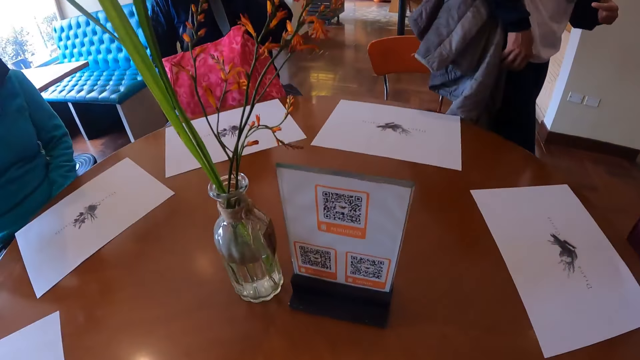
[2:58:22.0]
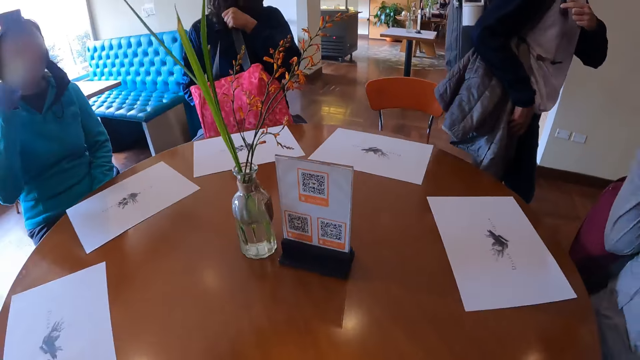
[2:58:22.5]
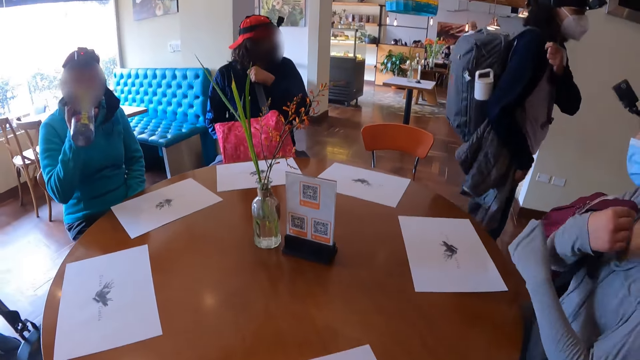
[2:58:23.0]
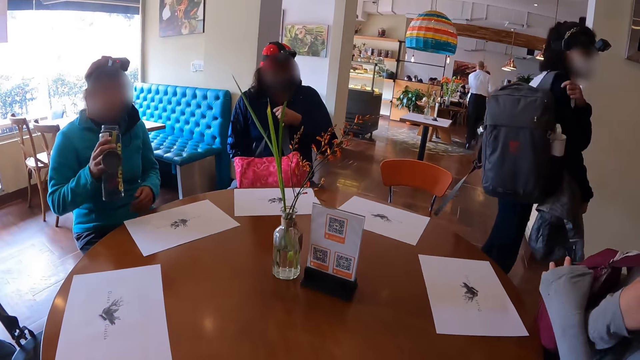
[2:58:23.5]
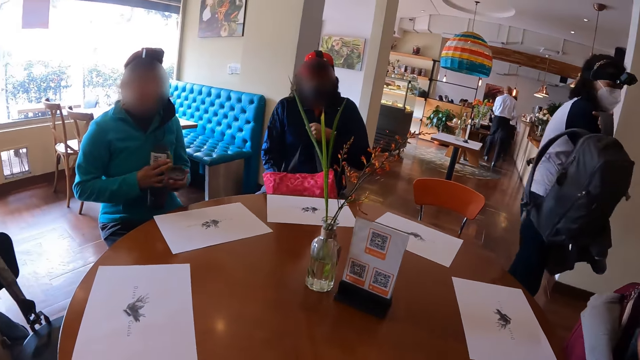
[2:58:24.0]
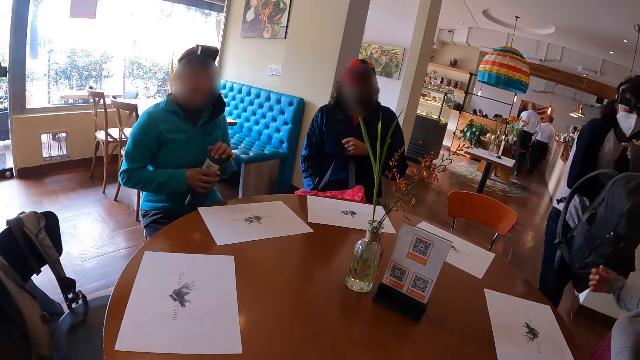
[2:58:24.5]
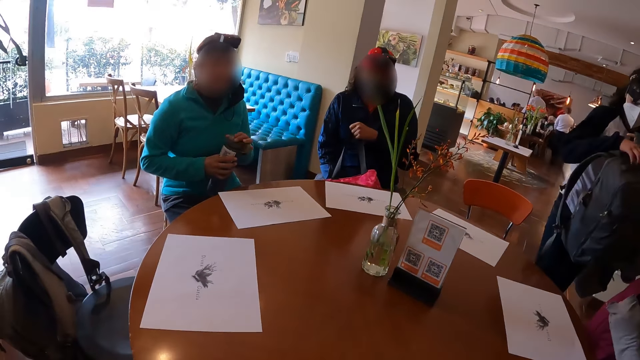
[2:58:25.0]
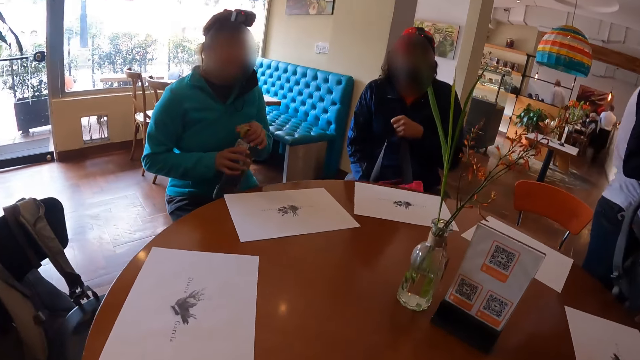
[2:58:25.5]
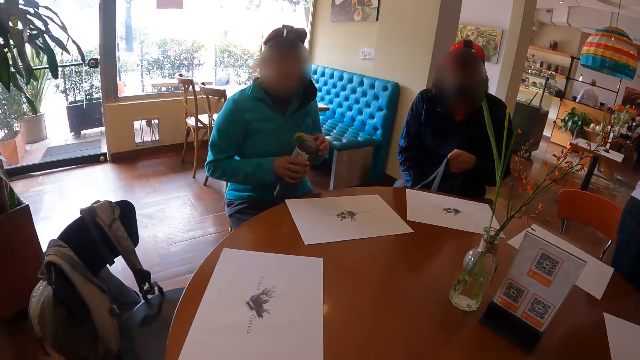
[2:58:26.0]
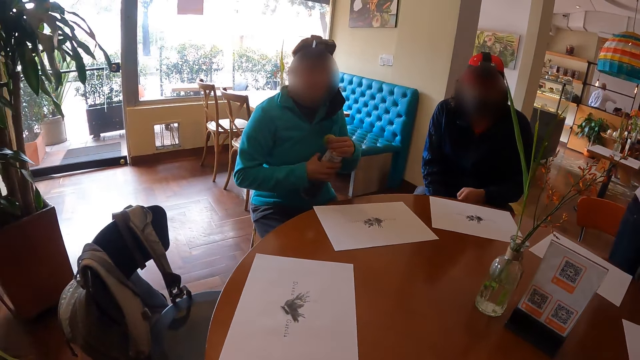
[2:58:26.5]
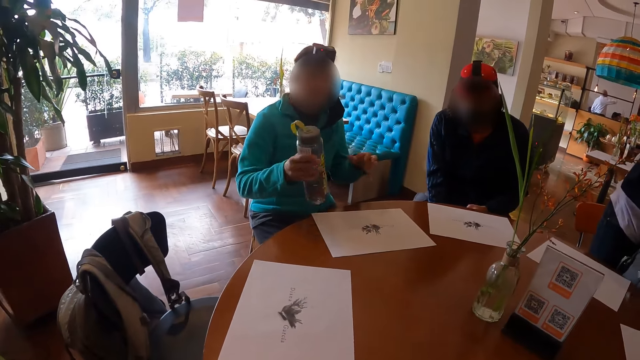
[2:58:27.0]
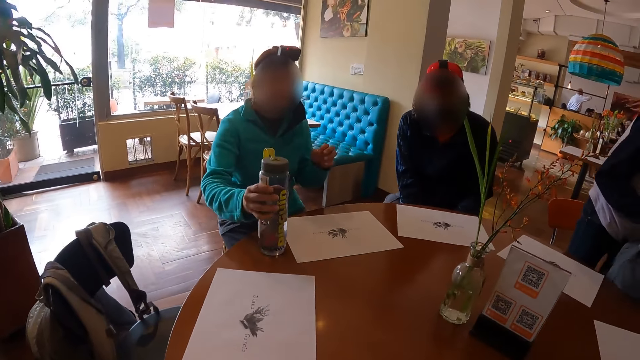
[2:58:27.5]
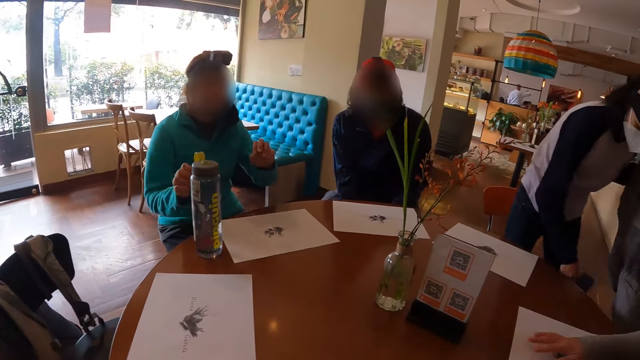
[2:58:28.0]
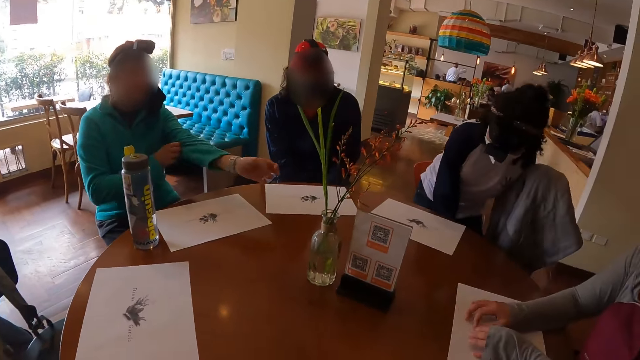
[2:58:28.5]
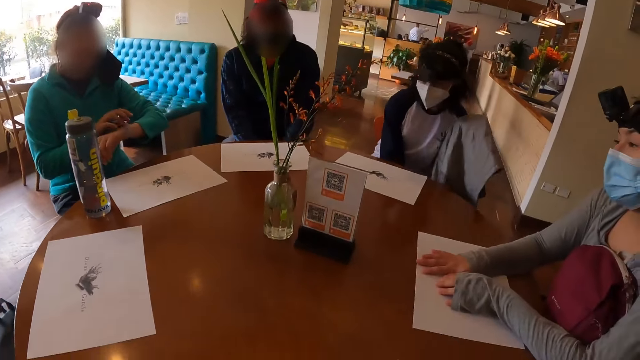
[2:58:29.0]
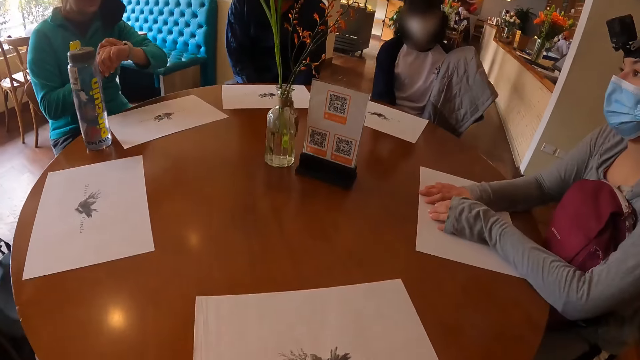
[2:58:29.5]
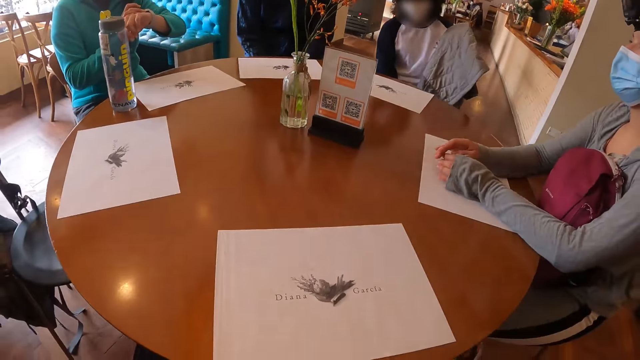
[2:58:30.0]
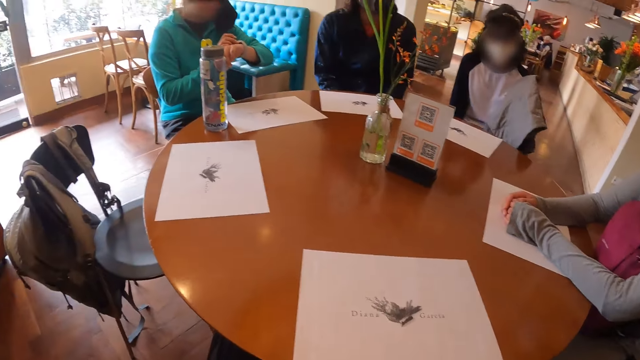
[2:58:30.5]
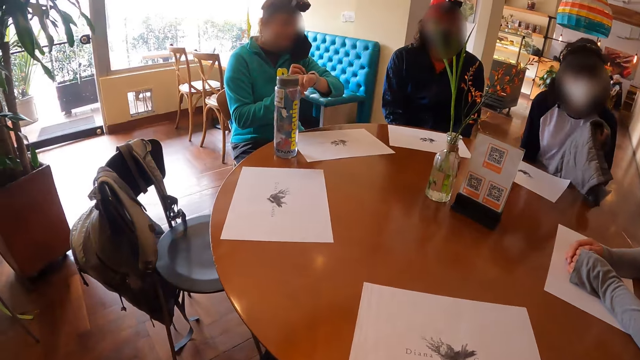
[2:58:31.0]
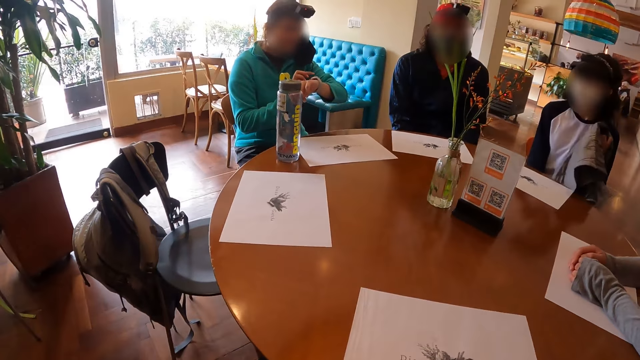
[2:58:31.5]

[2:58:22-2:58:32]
The camera wearer sits on a chair. The first woman removes the bag on her right shoulder with her left hand. The third woman covers the water bottle in her right hand with its cover in her left hand. The first woman passes the bag from her left hand to her right hand. The man places the bag in his left hand on the floor. The third woman places the water bottle in her right hand on the table. The first woman sits on the chair at the table. The third woman adjusts a wristwatch on her left wrist with her right hand. The second woman rests her hands on a table mat on the table.

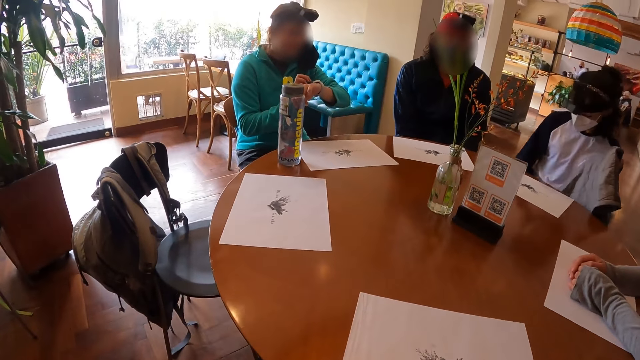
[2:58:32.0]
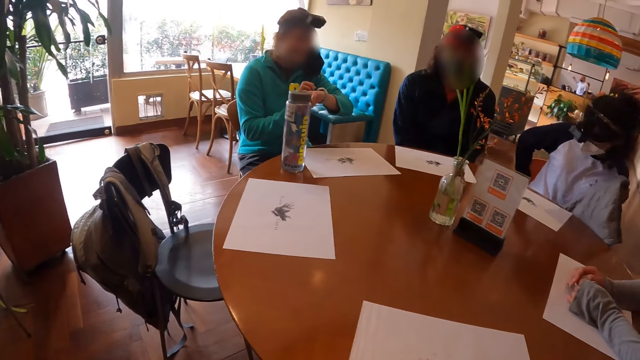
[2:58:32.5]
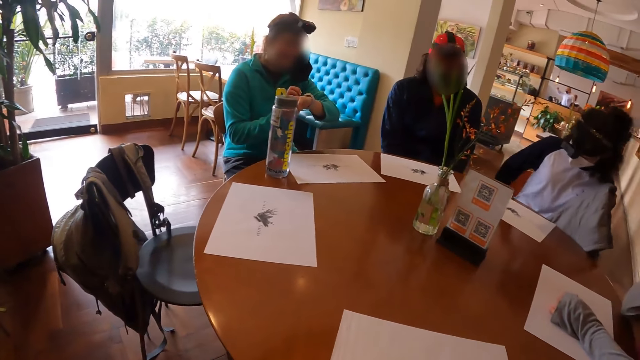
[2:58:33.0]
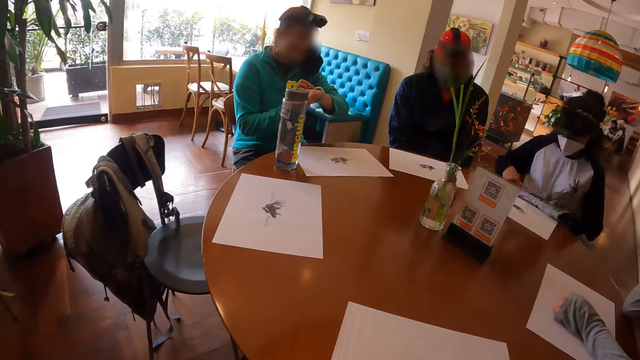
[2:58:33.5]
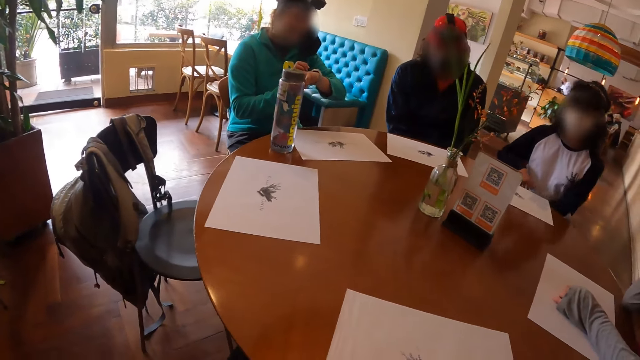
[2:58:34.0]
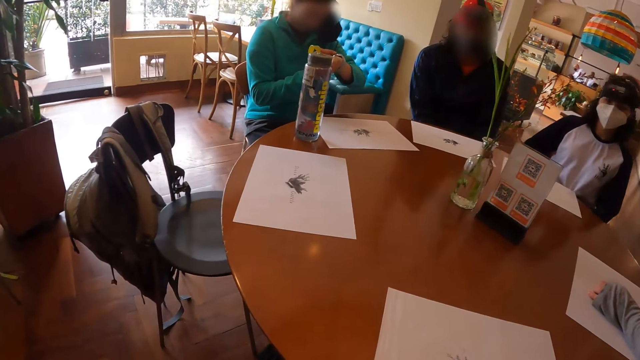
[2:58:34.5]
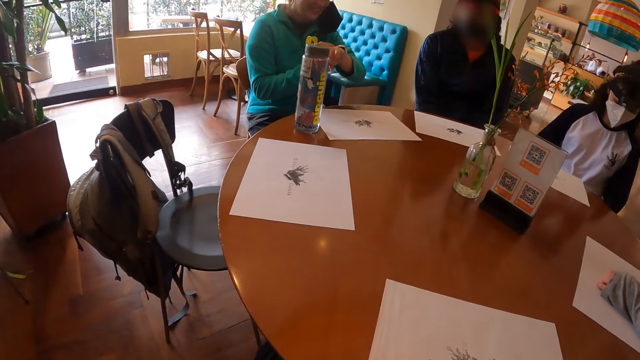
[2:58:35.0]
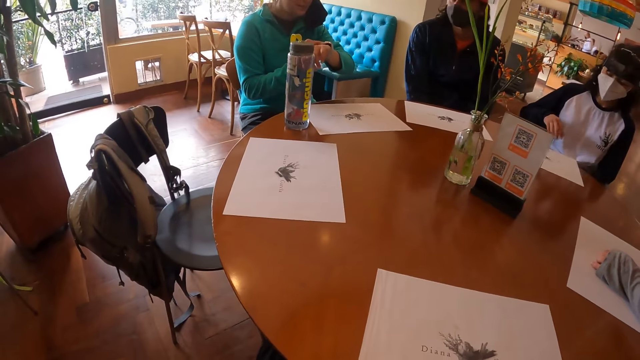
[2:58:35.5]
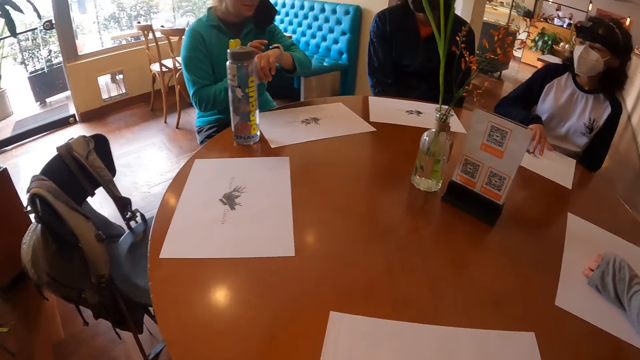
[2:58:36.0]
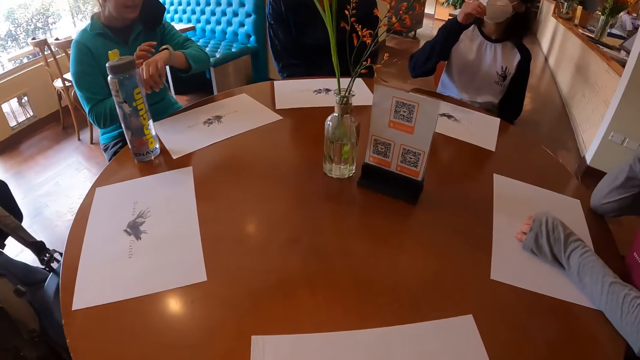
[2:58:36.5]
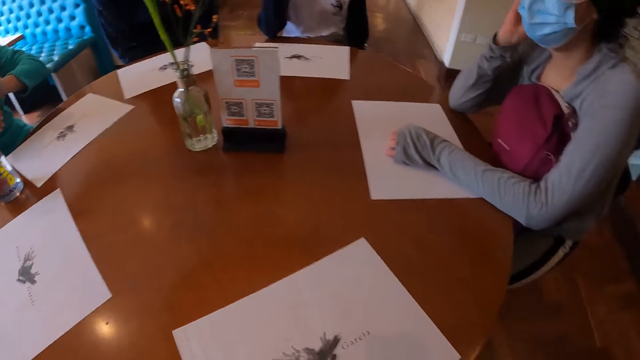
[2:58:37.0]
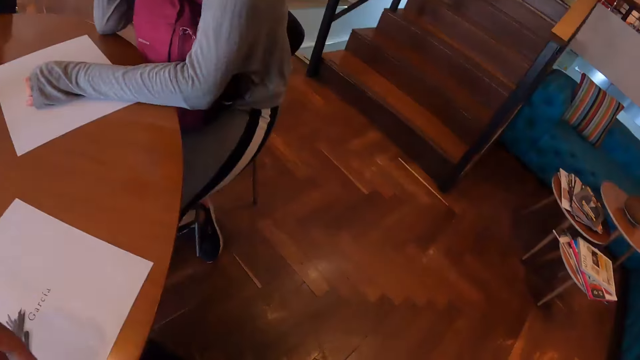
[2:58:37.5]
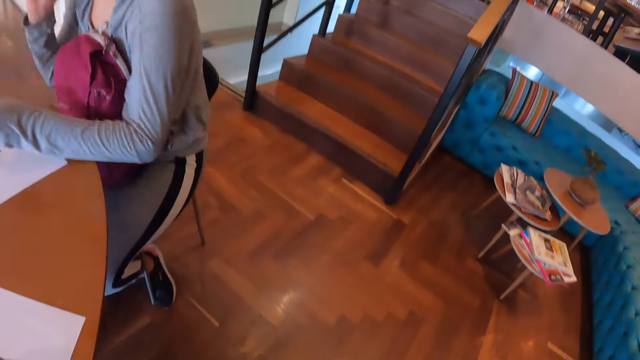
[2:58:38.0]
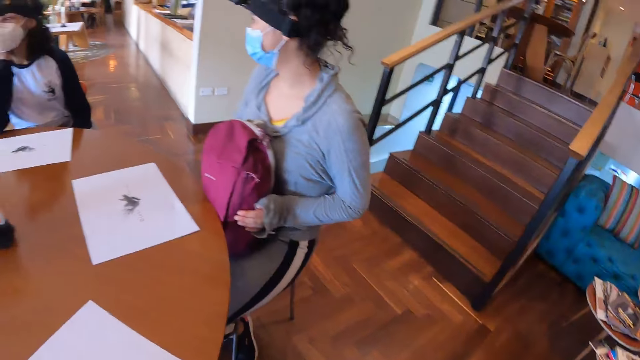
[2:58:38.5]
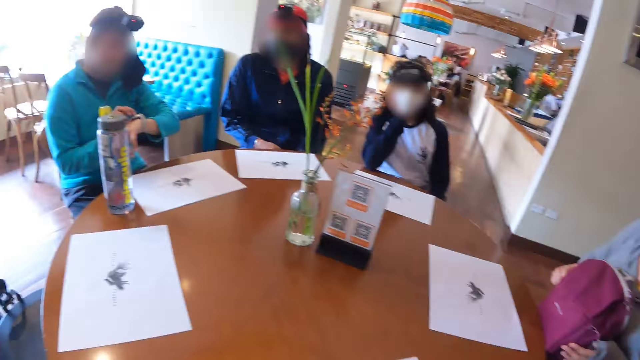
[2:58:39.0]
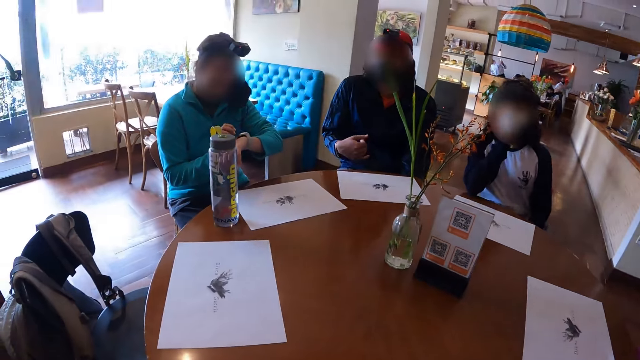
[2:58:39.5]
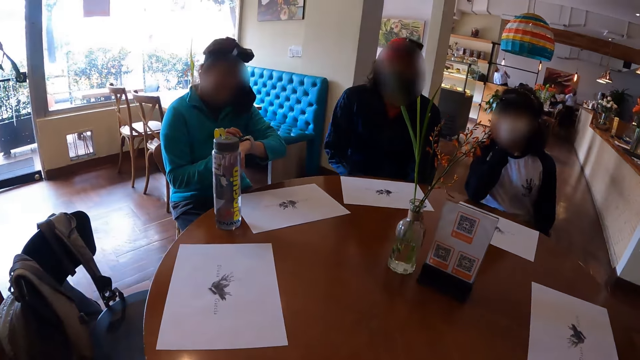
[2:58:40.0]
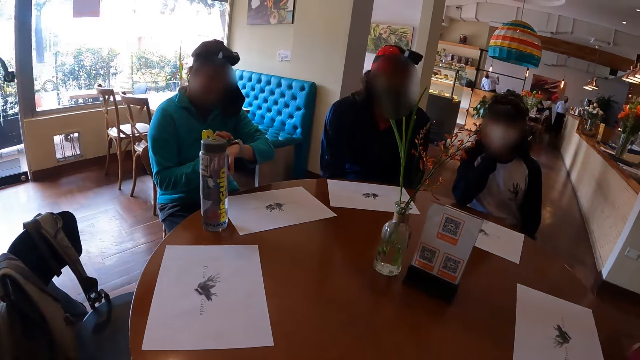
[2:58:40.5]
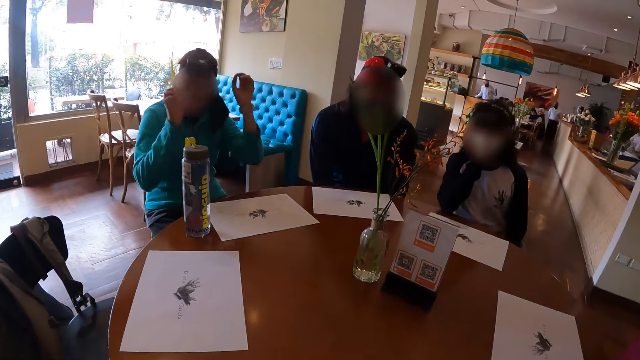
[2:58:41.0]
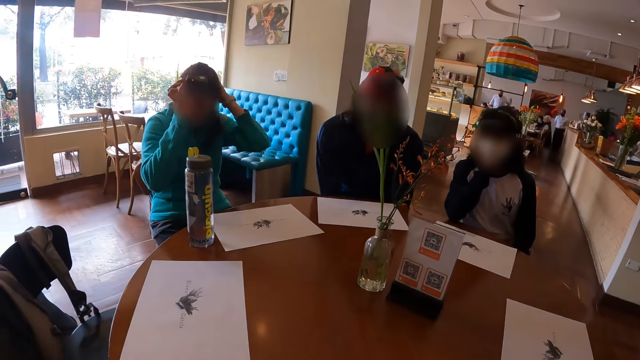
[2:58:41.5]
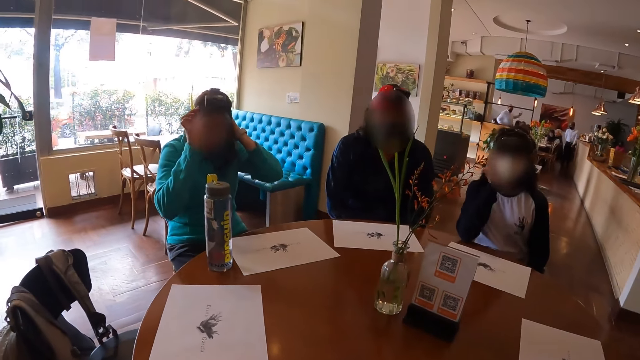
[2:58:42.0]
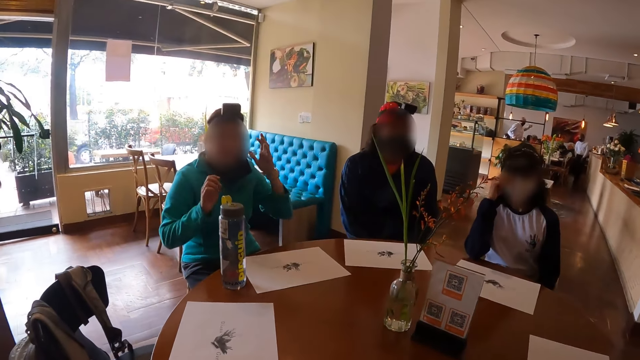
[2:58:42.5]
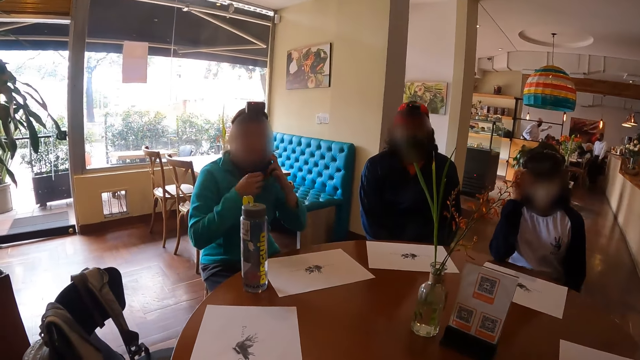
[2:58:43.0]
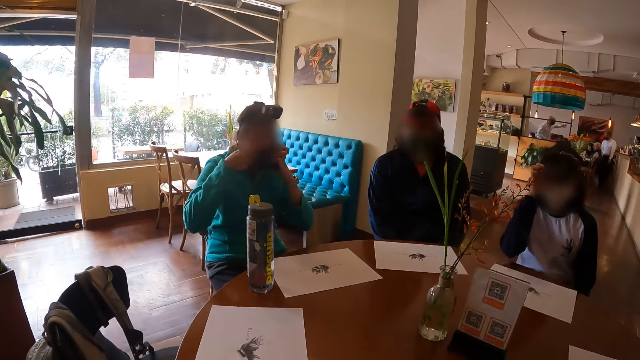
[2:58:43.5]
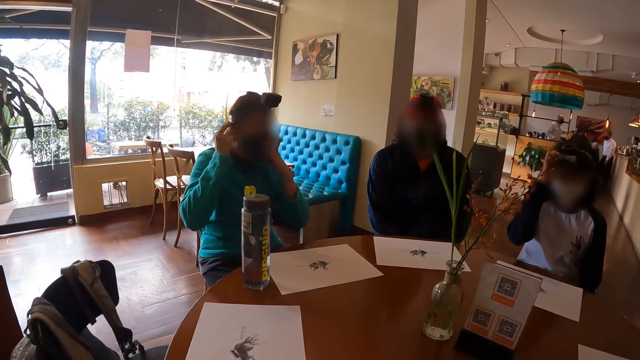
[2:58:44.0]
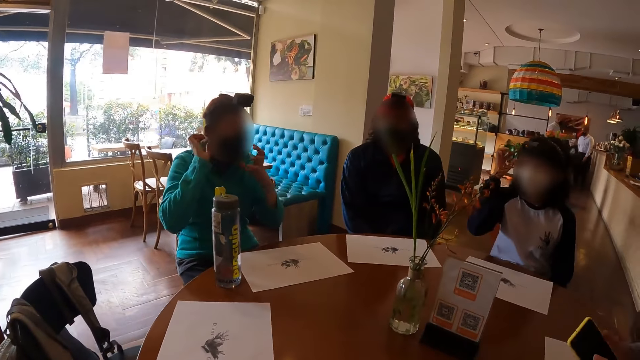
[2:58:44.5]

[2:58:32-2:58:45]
The first woman places a cardigan in her left hand on her lap. She rests her hands on her lap, shifts a table mat on the table with her right hand, and rests her right elbow on the table. The second woman holds the bag on her lap with both hands. The man gesticulates with his right hand. The third woman adjusts a camera on her head with both hands. The first woman adjusts a camera on her head with her right hand. The third woman wears a nose mask on her face with both hands.
